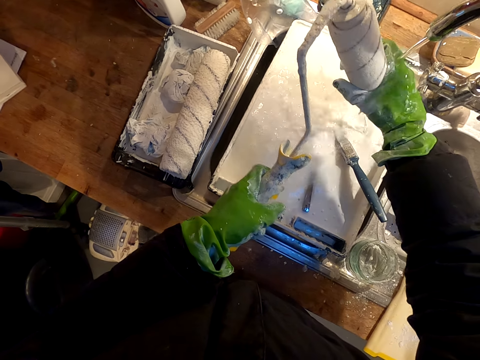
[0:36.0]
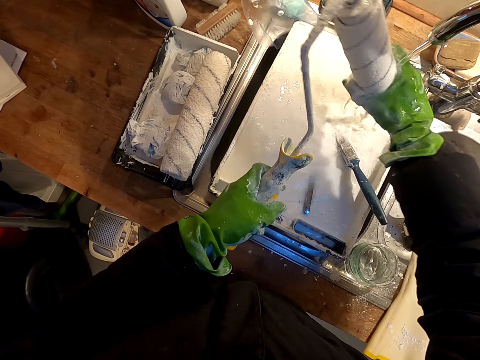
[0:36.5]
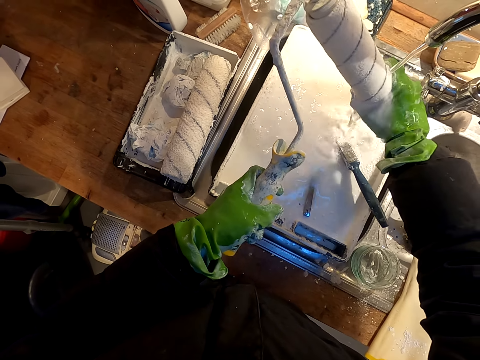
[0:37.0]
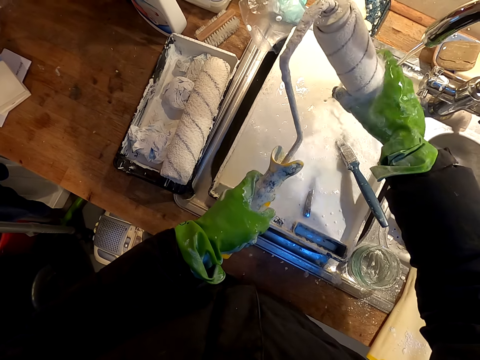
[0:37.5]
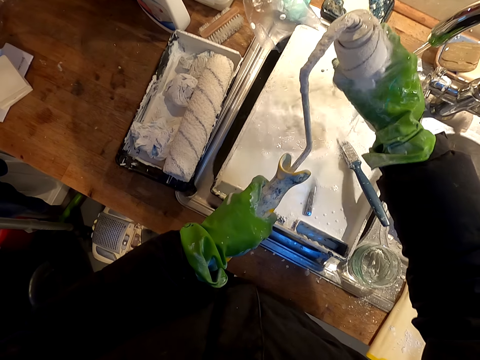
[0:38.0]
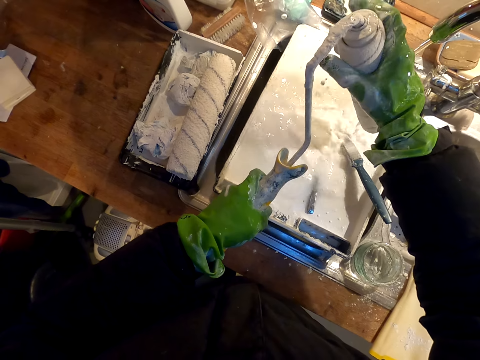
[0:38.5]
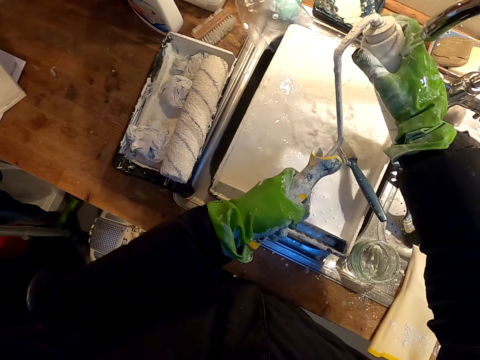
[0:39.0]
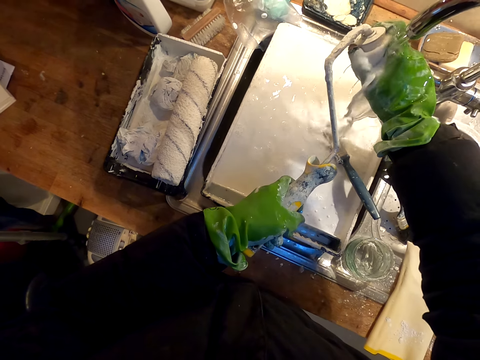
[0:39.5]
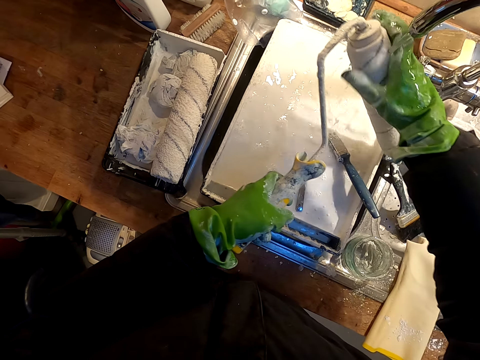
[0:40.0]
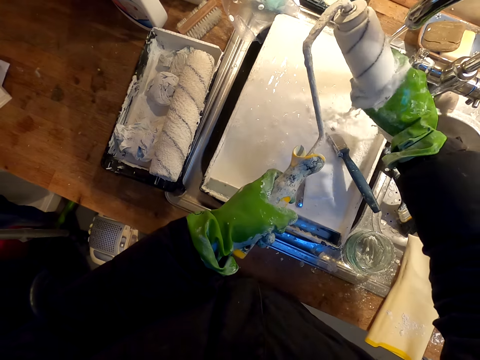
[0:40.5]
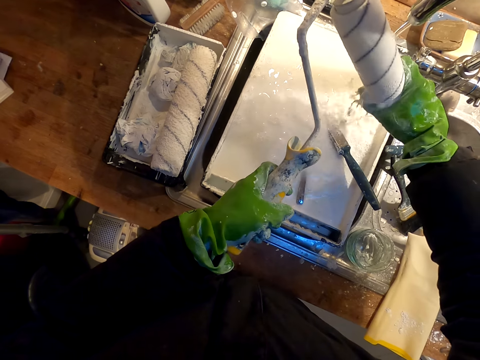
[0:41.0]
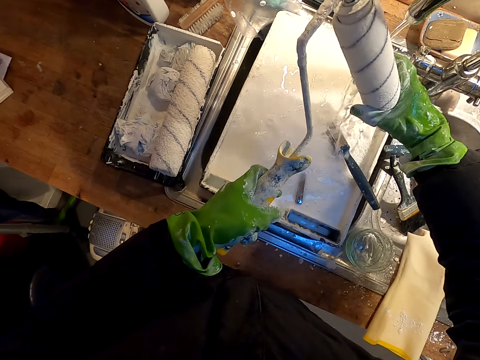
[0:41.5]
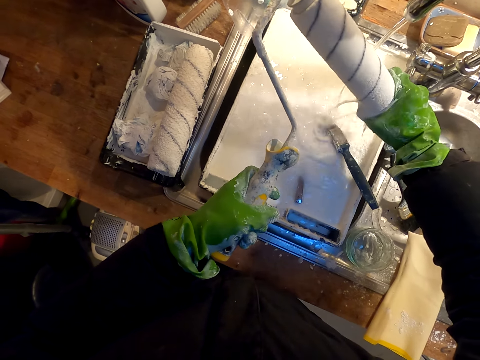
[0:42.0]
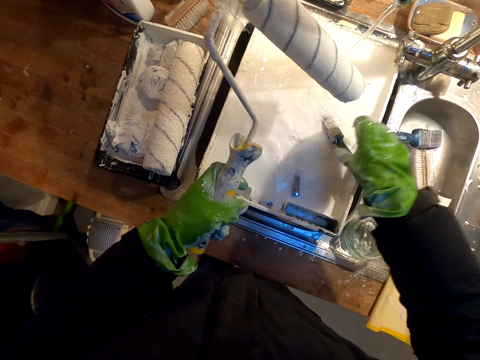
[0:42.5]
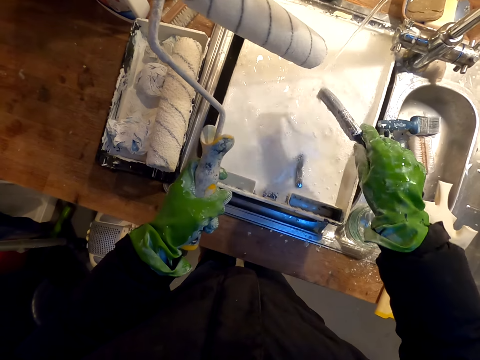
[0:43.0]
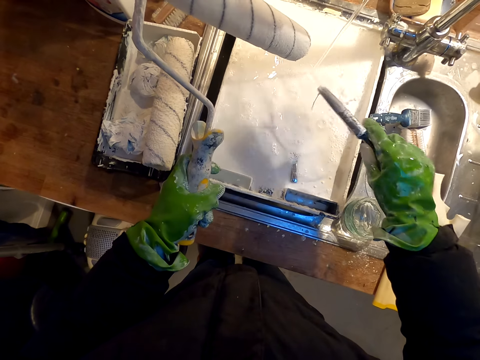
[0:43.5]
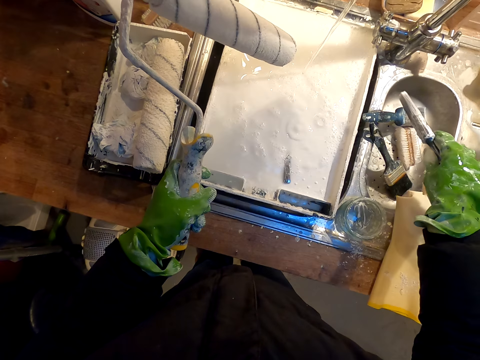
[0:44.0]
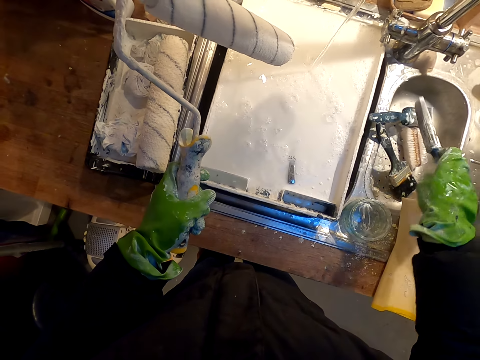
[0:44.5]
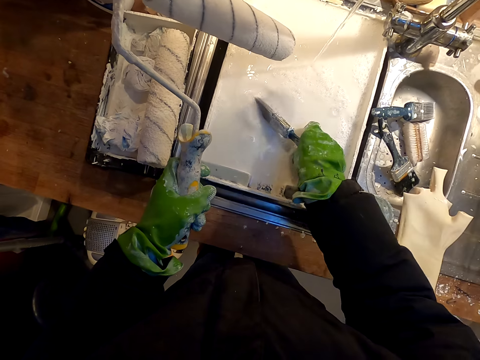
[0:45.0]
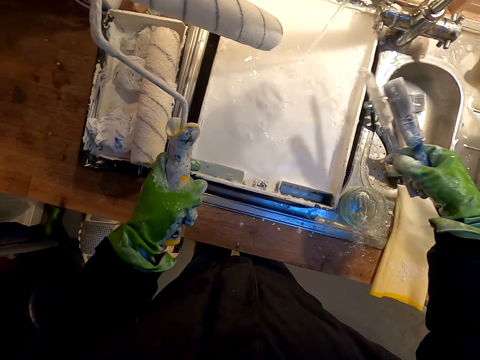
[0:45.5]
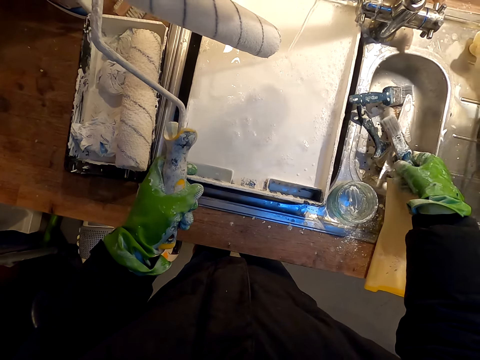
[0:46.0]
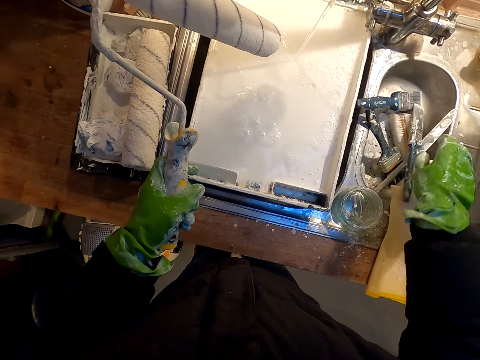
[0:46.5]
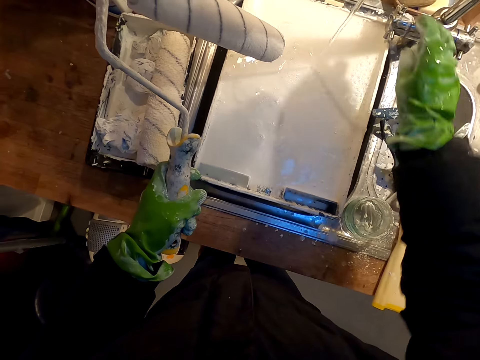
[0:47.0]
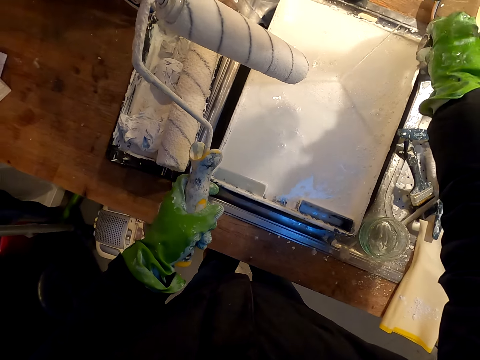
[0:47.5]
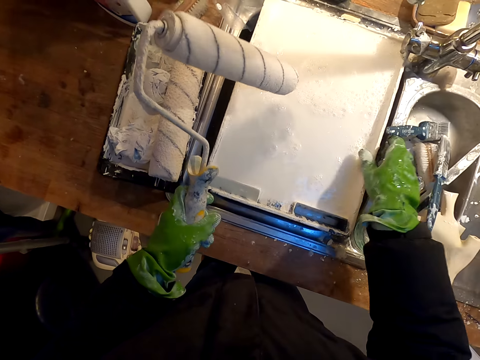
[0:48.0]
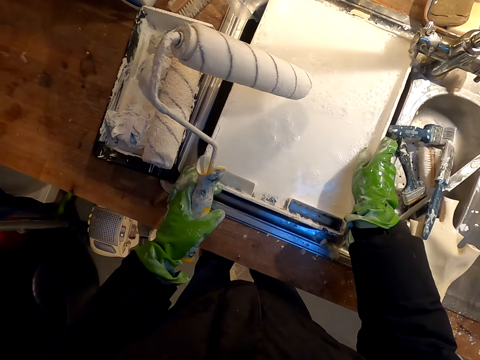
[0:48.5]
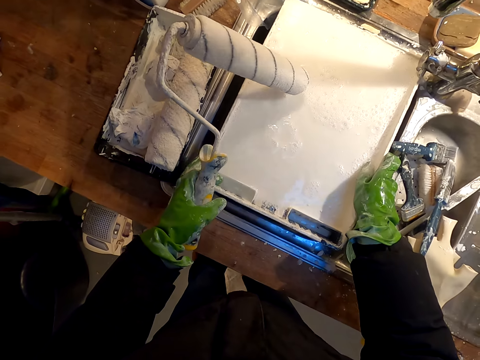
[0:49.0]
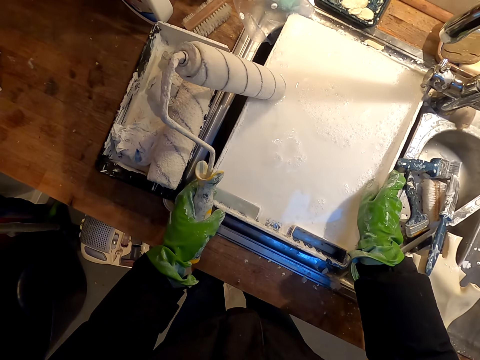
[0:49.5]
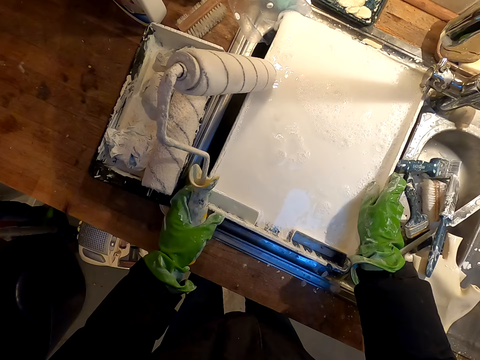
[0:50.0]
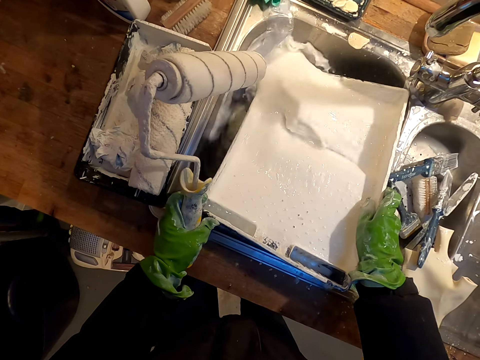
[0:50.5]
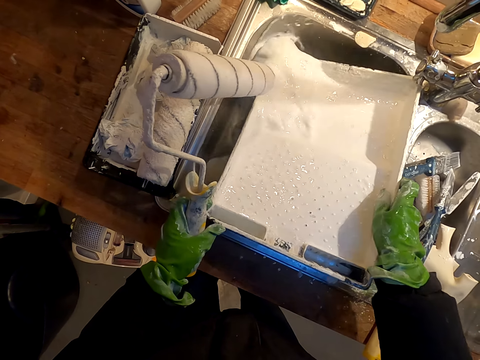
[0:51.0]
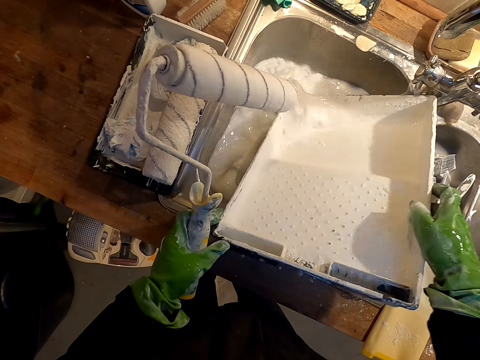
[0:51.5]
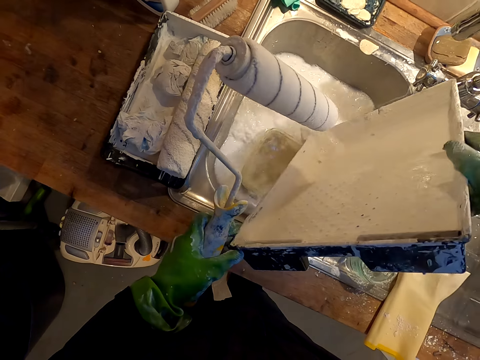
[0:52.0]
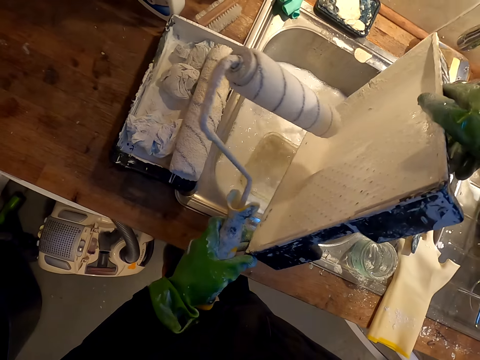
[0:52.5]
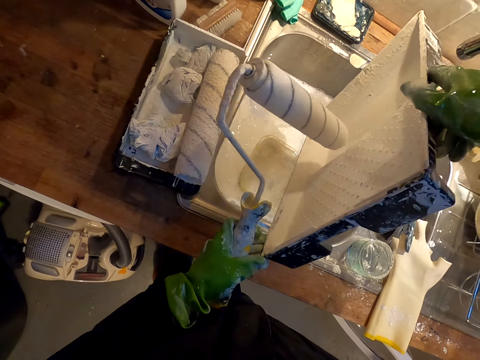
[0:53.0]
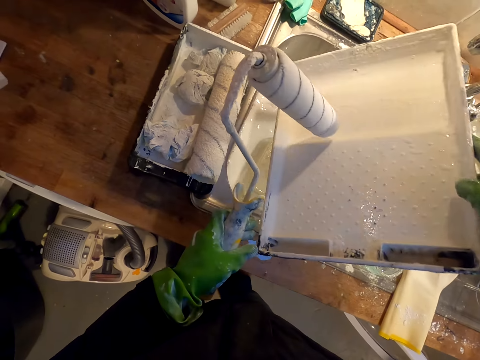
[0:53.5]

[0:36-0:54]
The camera wearer picks up a paint brush. They put the paint brush aside on the sink. They pick up a knife. They put the knife in the other sink. They close the tap. They pour water on the tray.

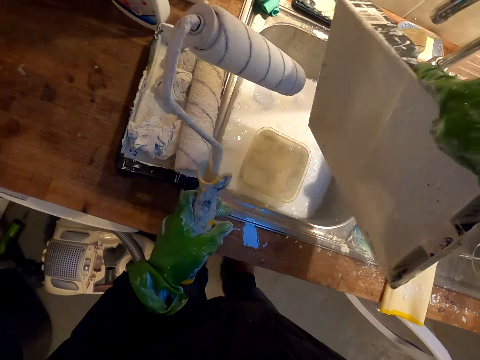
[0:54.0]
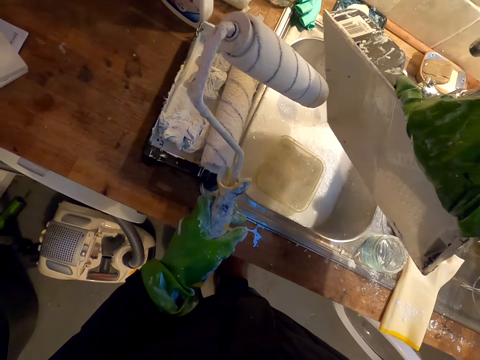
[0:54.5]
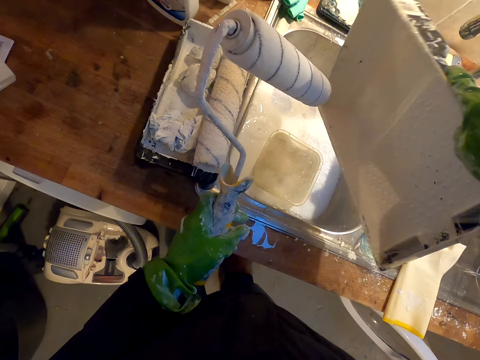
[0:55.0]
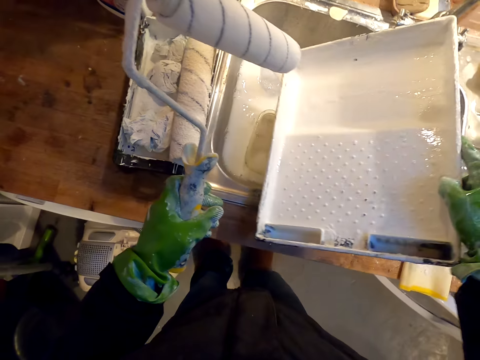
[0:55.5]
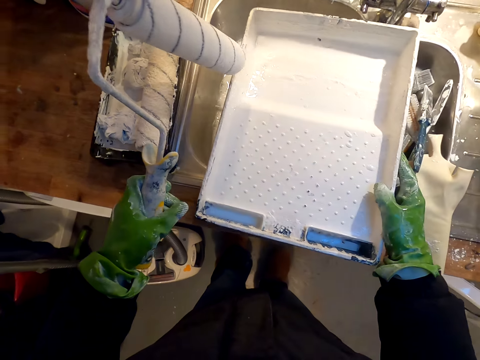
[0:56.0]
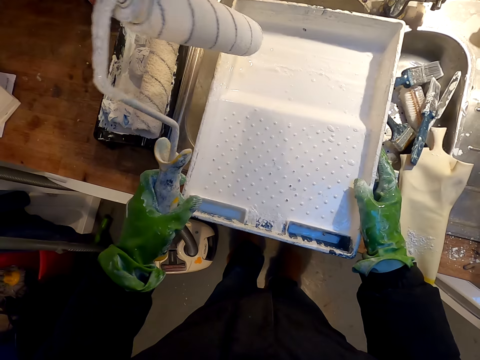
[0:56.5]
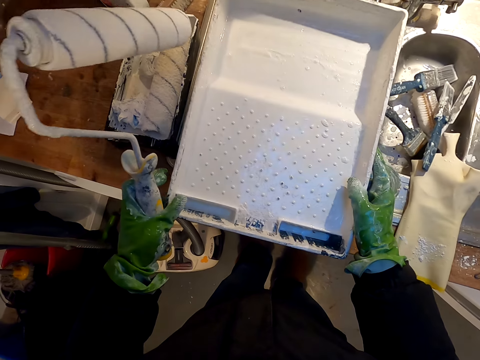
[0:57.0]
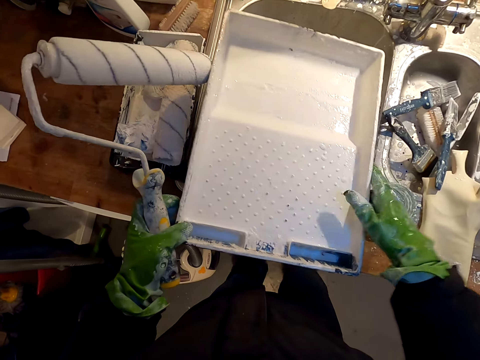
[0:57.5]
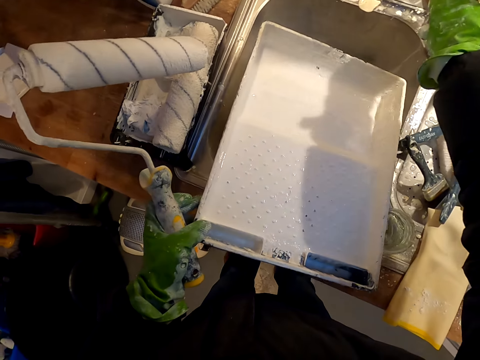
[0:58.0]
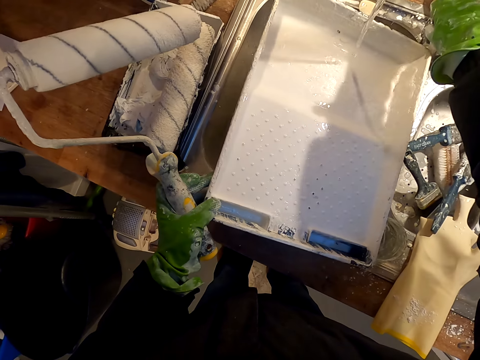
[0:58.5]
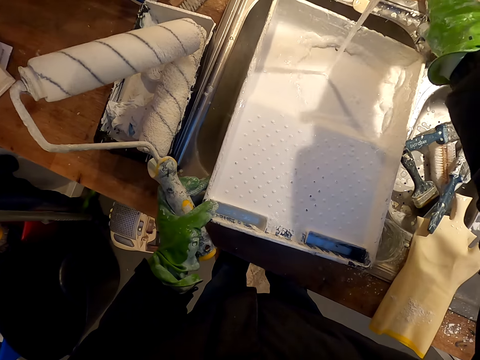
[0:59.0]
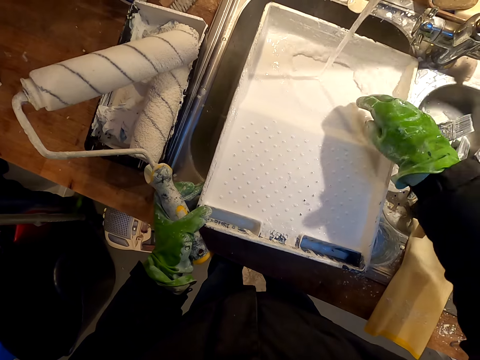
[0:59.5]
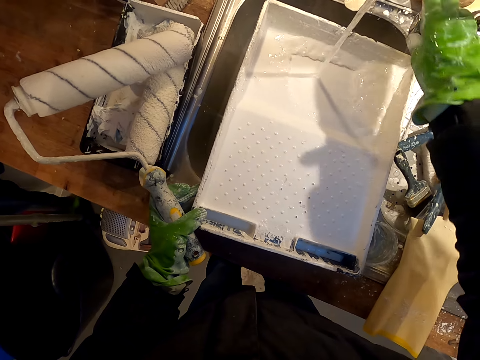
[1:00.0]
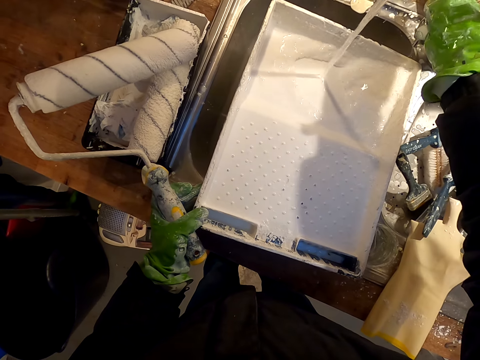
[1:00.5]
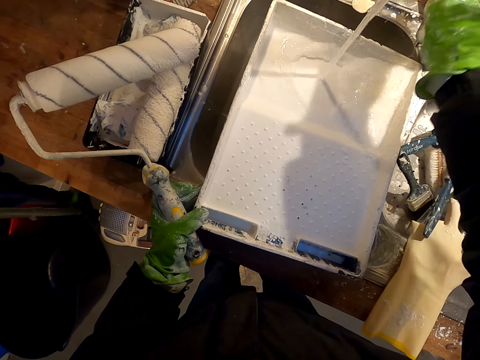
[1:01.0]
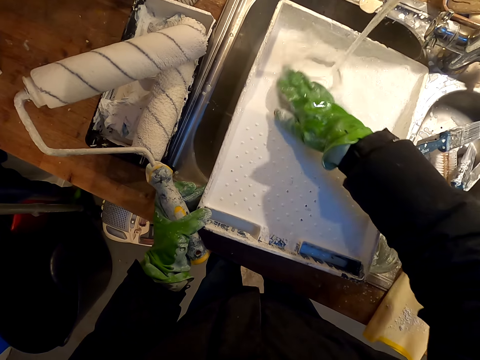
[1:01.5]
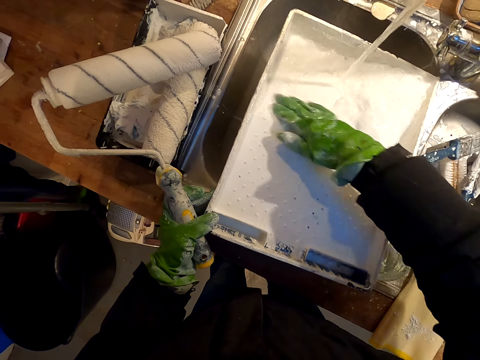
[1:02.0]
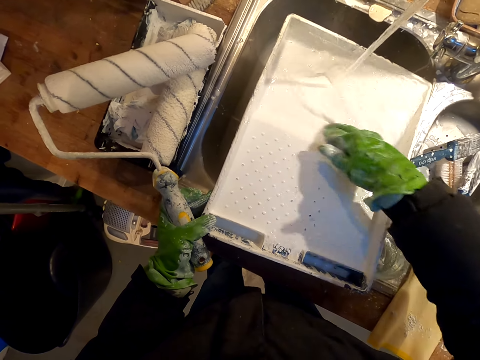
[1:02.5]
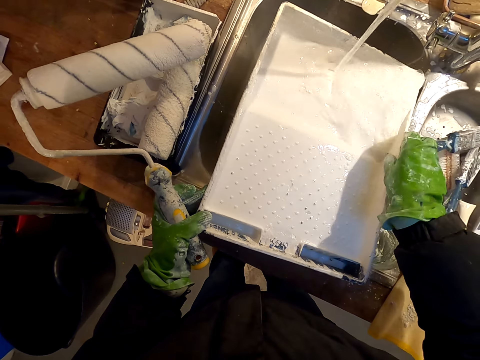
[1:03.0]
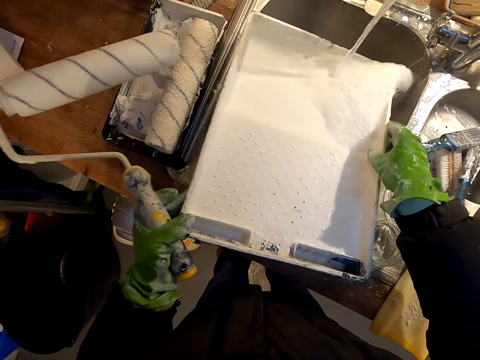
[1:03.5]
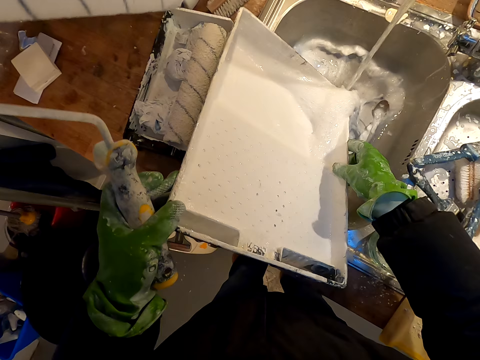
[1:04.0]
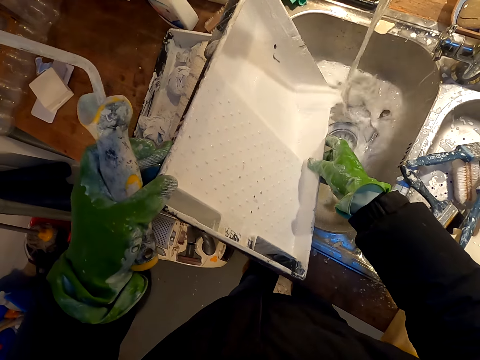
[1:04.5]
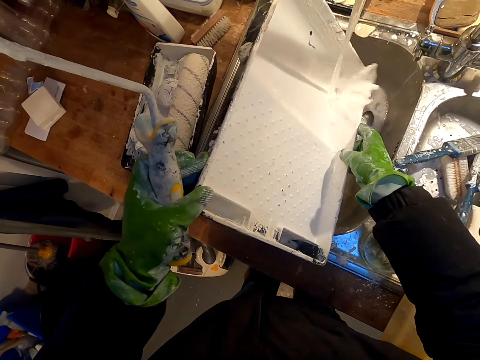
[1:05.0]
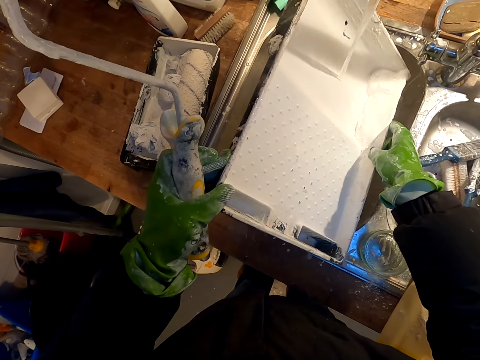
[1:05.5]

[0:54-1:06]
The camera wearer lifts up the tray. They open a tap. They rinse the tray. They clean the tray. They pour the water.
